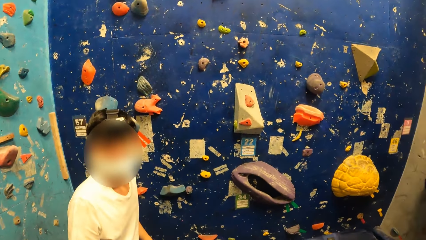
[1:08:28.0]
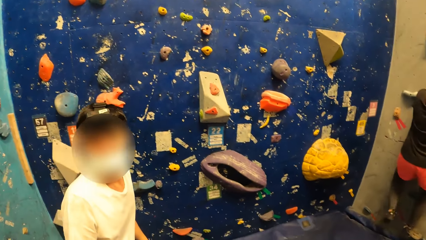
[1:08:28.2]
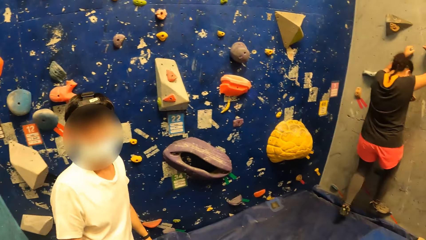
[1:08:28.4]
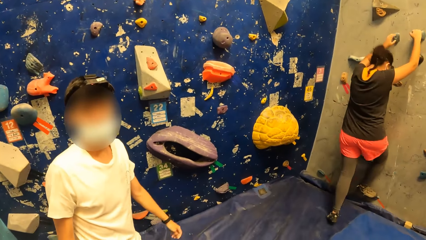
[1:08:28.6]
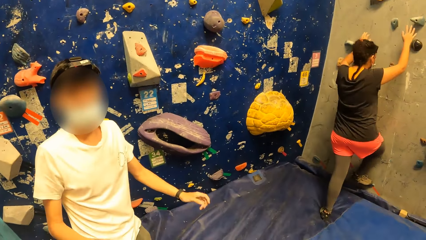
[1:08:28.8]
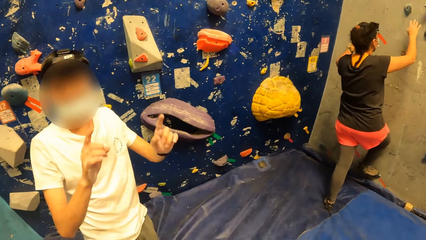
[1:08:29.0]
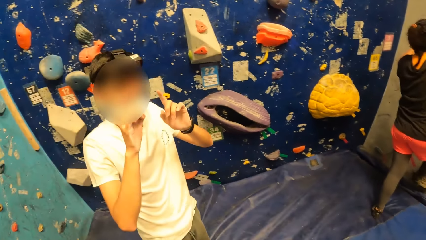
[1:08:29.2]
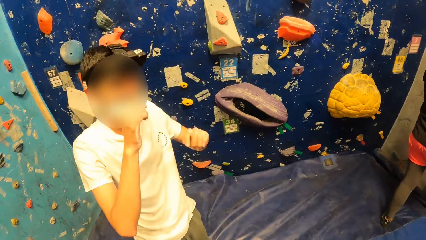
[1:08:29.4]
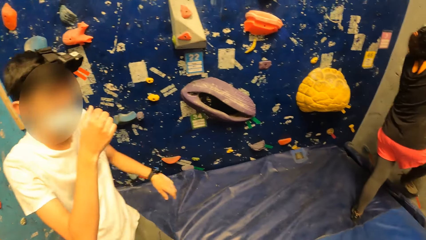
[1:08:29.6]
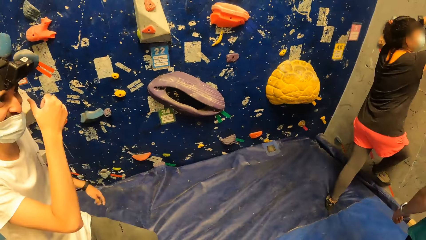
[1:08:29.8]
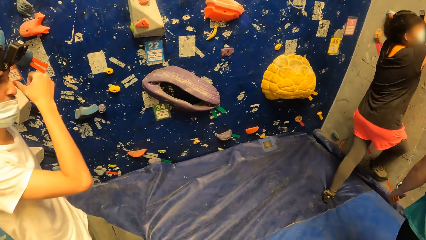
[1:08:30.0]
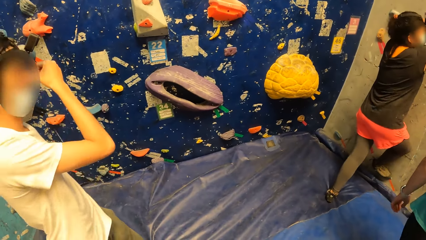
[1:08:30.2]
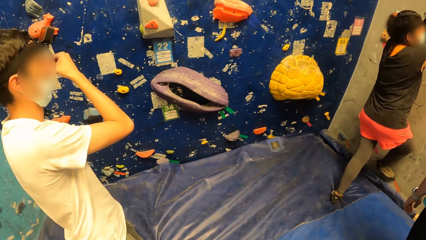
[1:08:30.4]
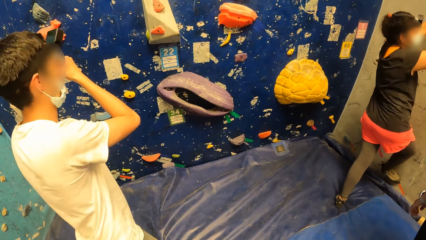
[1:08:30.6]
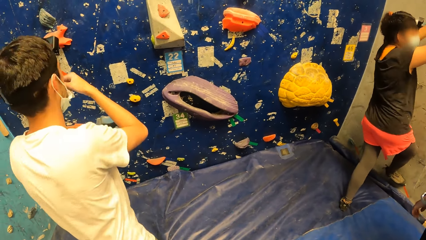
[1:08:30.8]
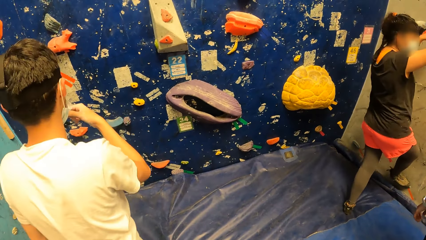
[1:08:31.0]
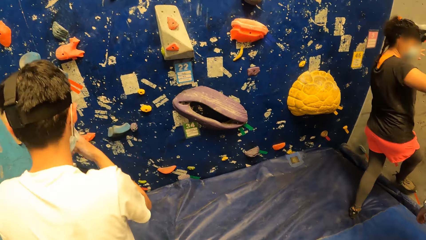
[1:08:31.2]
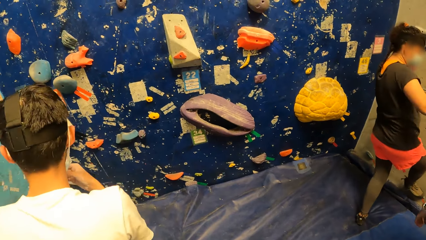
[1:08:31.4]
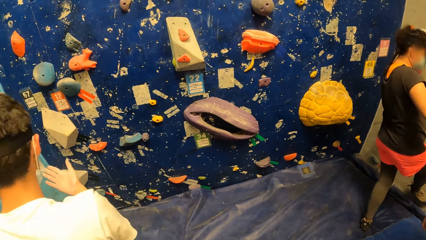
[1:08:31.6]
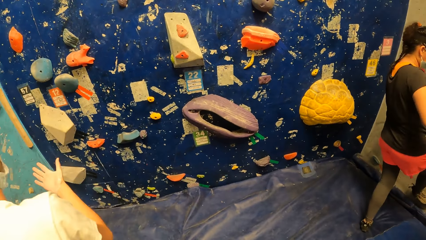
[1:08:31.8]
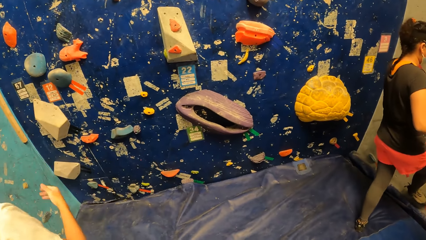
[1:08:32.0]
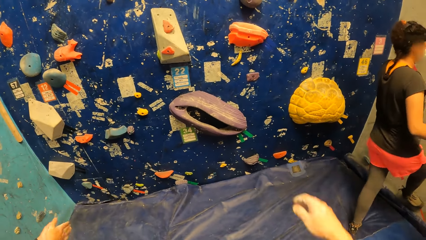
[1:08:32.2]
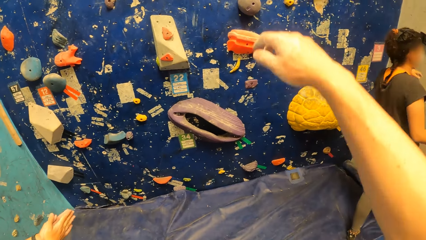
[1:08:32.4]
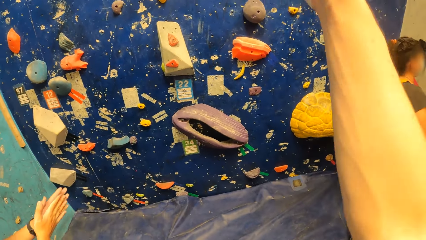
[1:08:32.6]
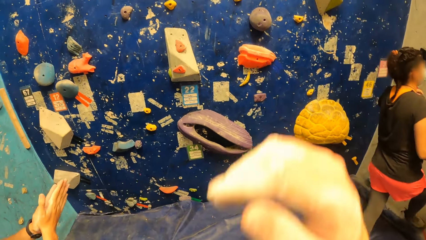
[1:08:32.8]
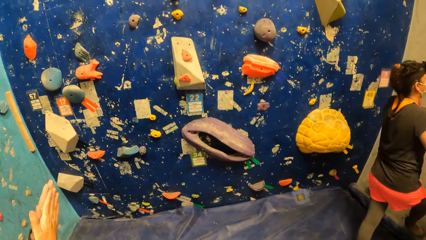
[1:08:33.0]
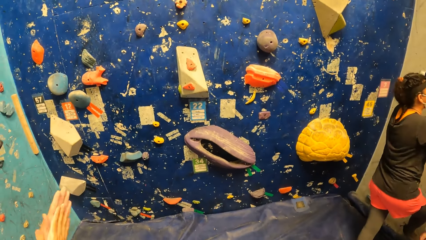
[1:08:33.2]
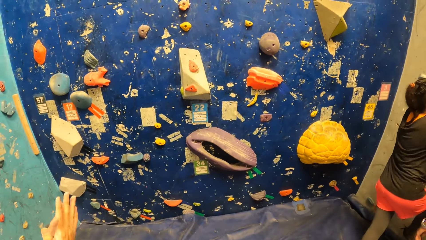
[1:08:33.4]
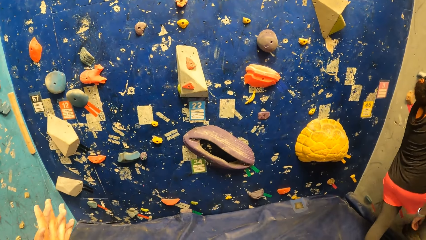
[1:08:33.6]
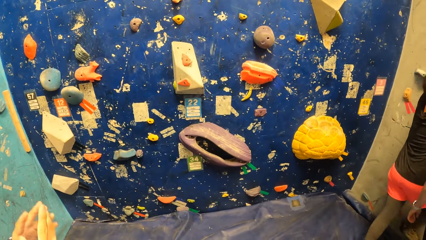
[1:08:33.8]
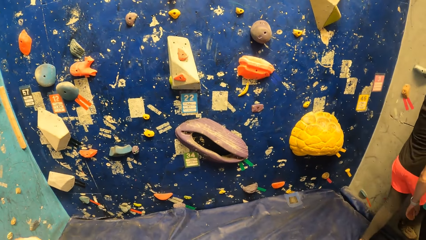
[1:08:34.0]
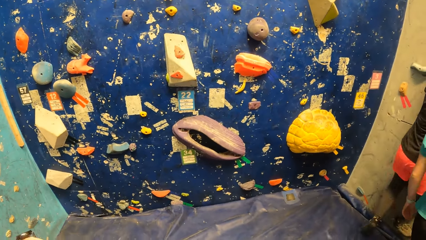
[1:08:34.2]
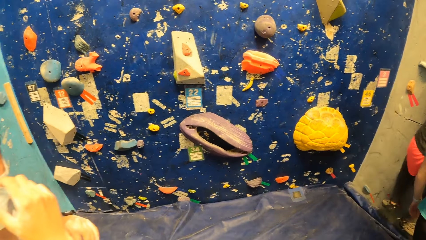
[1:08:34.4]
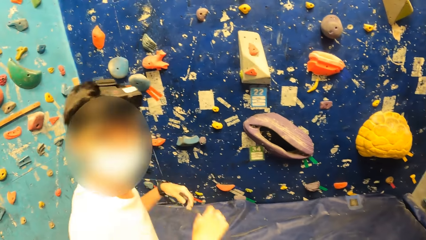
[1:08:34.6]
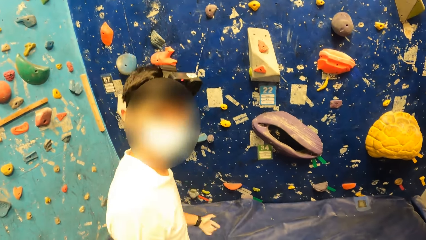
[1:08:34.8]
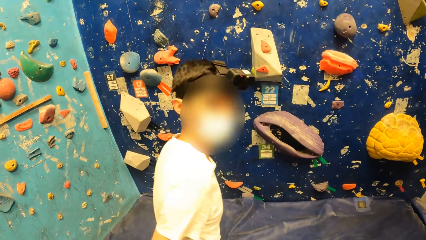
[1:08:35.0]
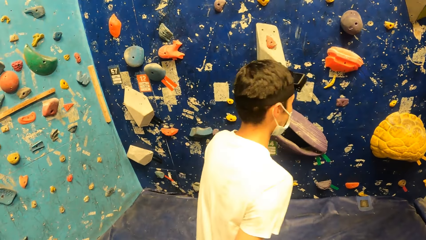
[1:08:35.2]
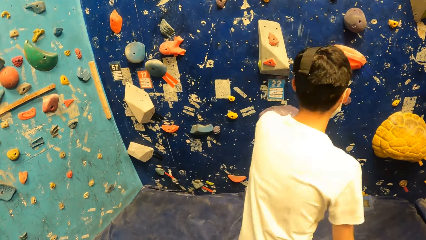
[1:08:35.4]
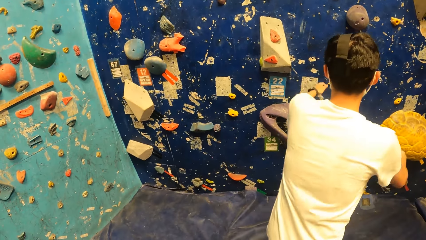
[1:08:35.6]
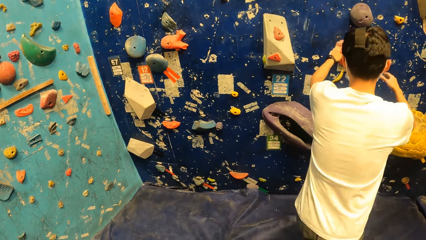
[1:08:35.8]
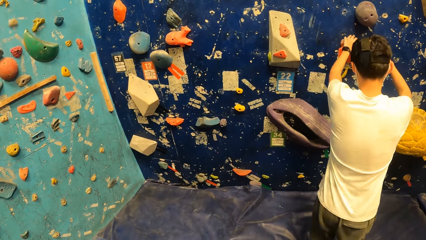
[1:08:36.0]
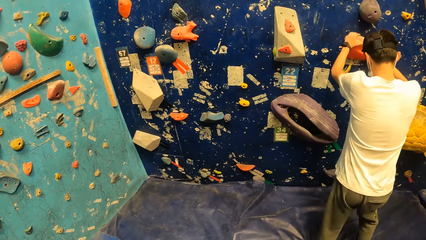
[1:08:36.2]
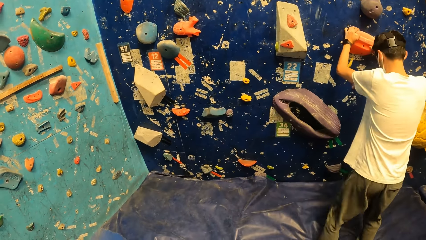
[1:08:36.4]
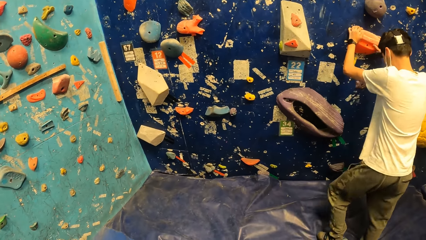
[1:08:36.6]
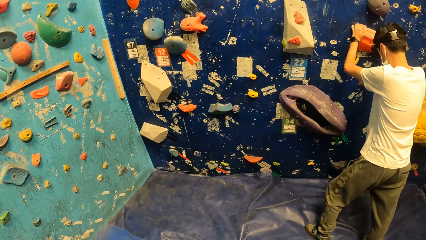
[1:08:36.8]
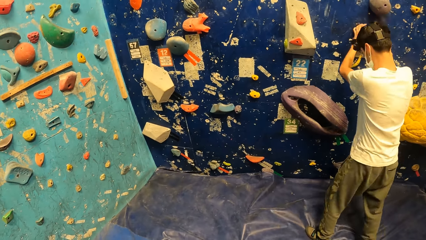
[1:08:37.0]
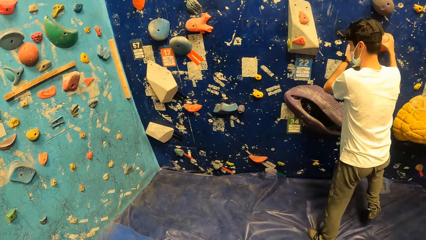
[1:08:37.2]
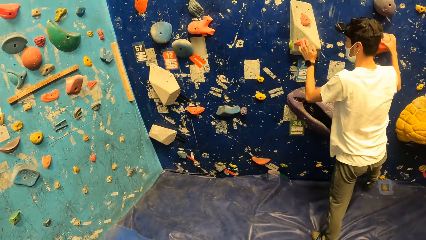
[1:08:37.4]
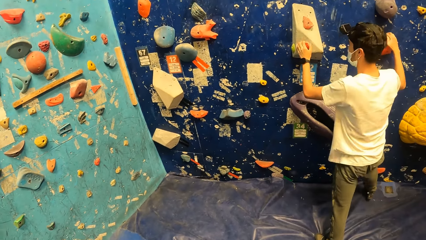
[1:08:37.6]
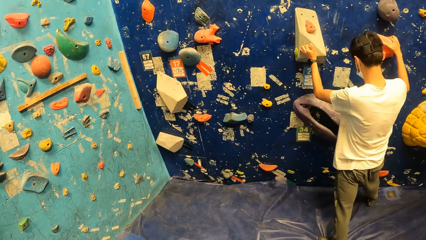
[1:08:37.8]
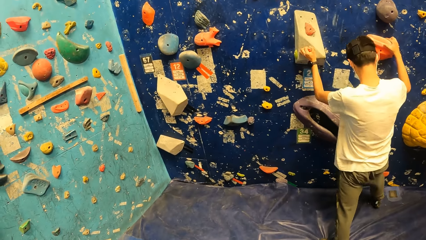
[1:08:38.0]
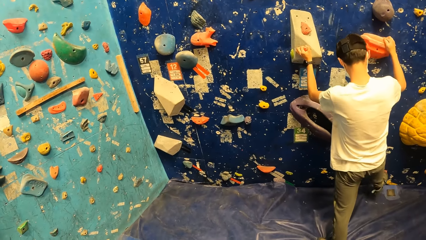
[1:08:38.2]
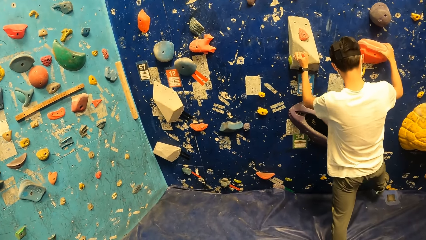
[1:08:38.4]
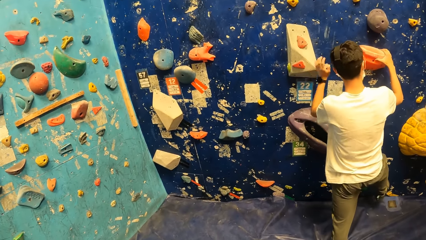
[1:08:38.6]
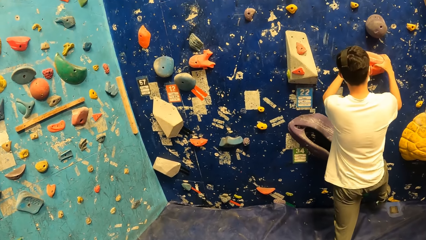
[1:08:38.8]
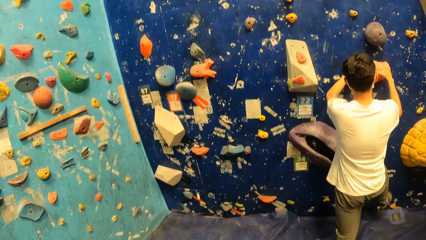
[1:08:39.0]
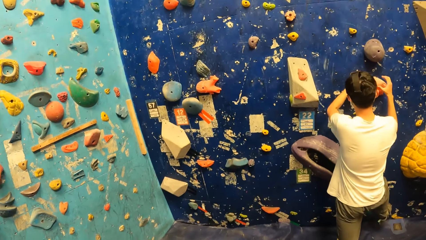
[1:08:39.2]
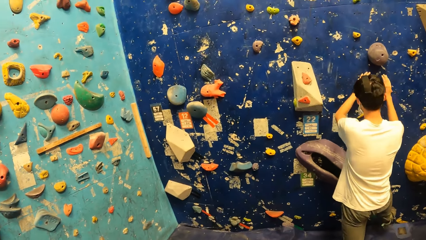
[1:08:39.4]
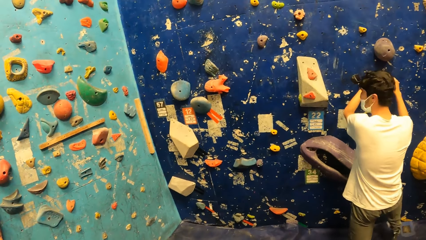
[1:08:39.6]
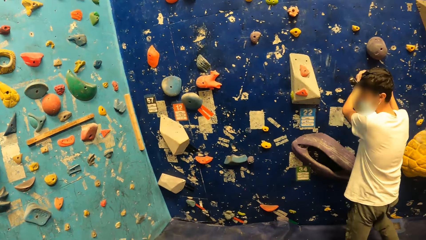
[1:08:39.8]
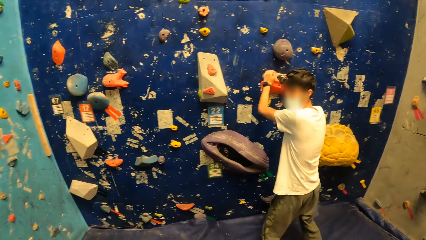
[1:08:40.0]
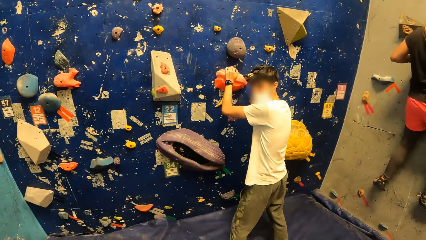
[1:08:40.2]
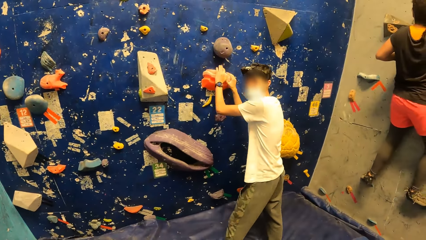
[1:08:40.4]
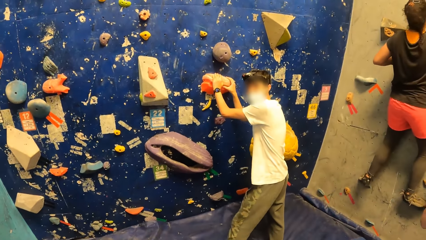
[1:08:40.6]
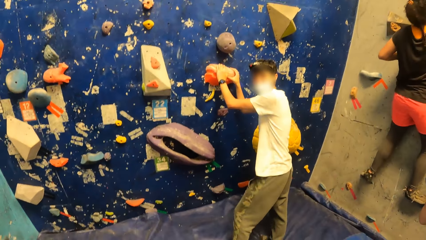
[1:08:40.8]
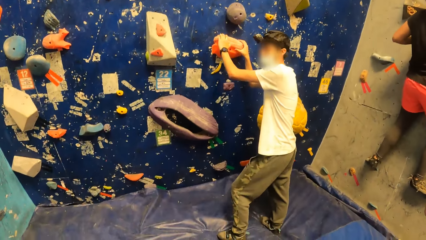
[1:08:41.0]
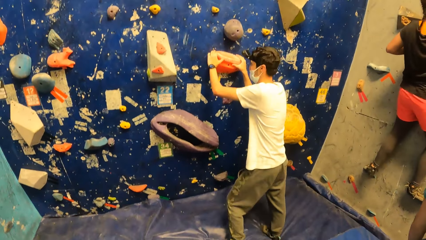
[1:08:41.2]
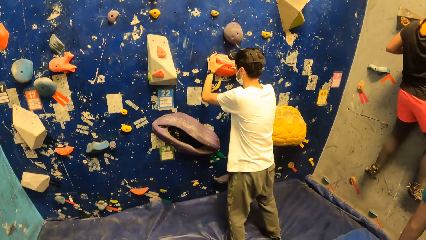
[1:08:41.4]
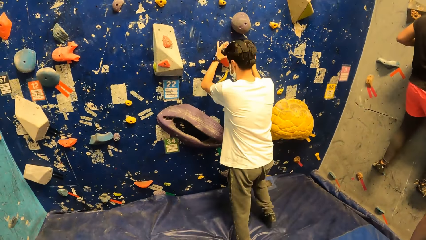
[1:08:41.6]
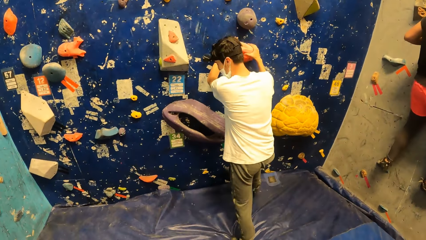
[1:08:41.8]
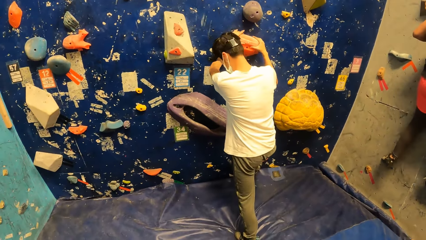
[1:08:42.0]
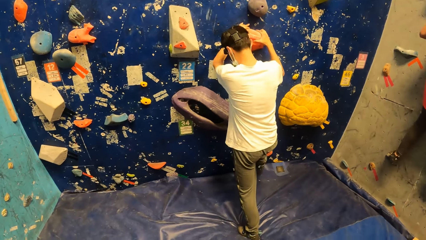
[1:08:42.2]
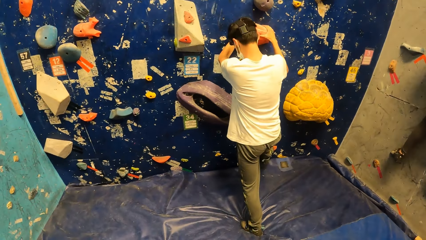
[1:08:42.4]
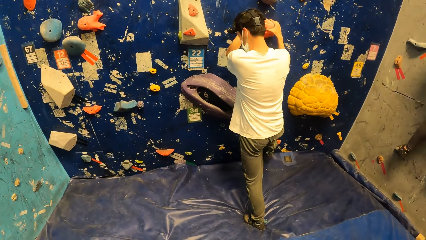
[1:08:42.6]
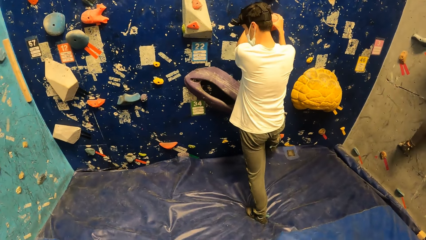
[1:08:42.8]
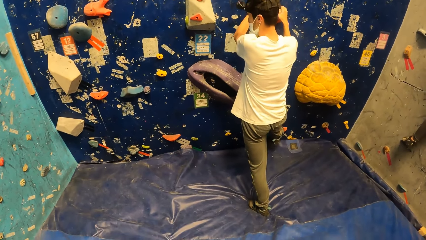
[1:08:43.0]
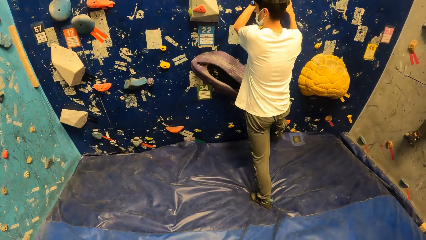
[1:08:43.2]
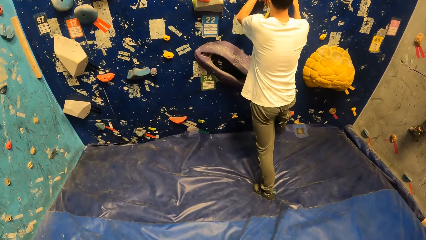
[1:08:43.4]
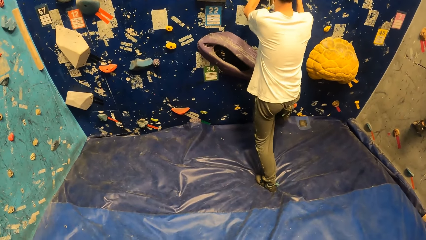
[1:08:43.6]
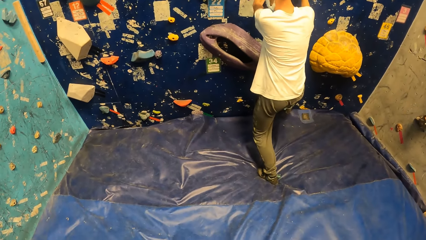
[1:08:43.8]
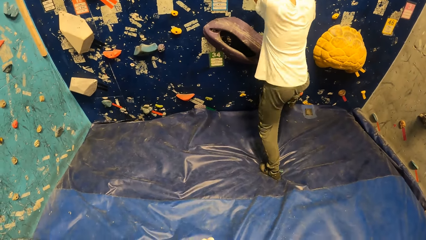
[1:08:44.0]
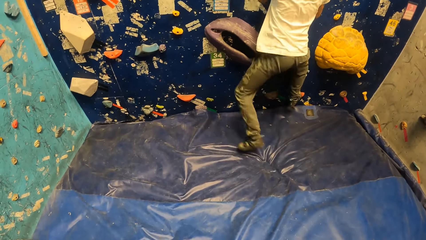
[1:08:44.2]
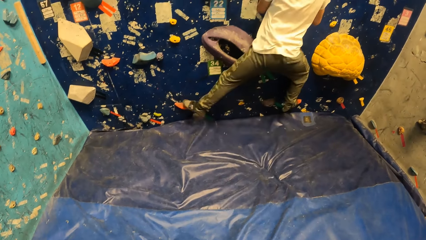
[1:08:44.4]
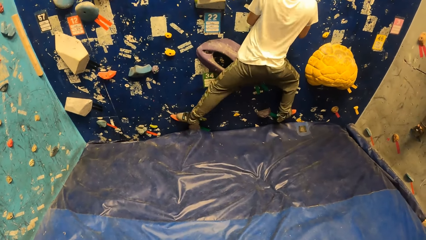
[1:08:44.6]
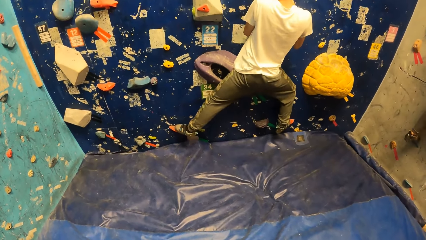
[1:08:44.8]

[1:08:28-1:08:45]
A woman climbs down from the bouldering wall with both hands. The camera wearer interacts with a man. They move the hand. The woman holds the climbing hold with both hands. The man holds the climbing hold on the bouldering wall with both hands. He places his right leg on the climbing hold on the bouldering wall. He taps the climbing hold on the bouldering wall with both hands. The man interacts with the camera wearer. He climbs the bouldering wall with both hands.
